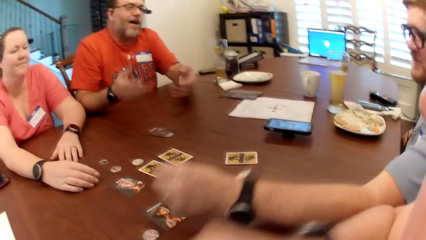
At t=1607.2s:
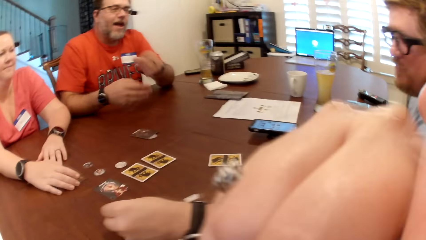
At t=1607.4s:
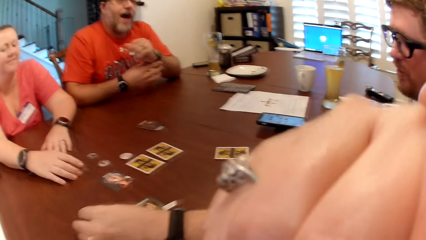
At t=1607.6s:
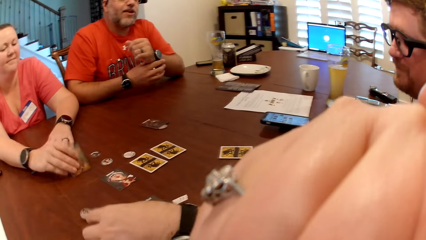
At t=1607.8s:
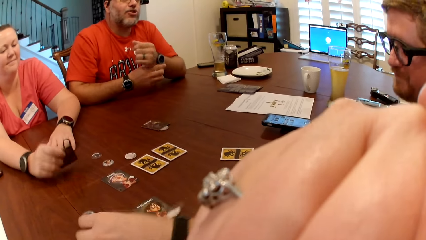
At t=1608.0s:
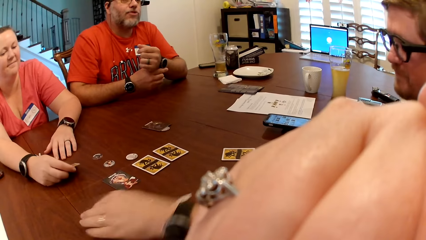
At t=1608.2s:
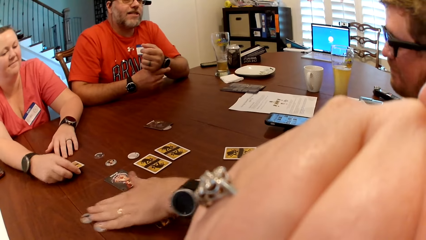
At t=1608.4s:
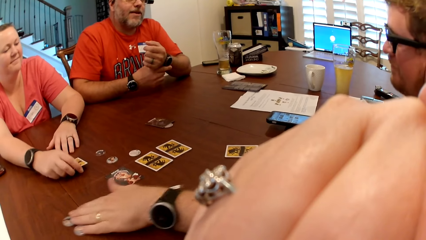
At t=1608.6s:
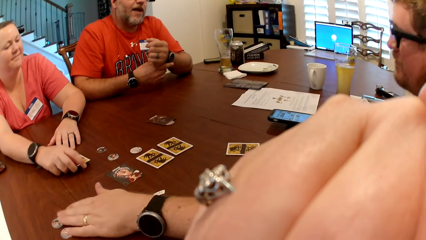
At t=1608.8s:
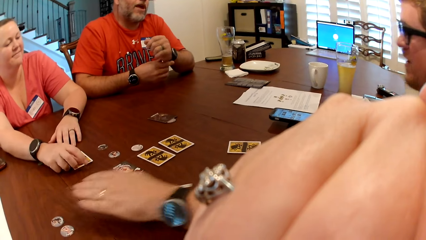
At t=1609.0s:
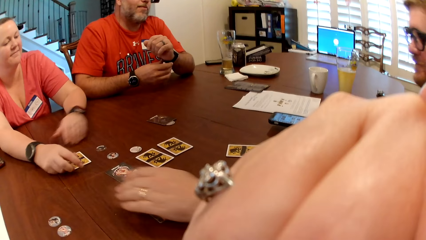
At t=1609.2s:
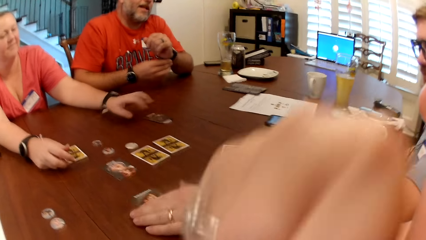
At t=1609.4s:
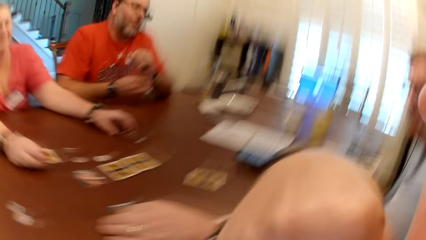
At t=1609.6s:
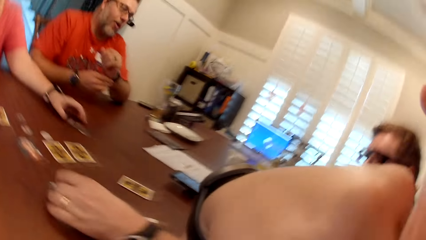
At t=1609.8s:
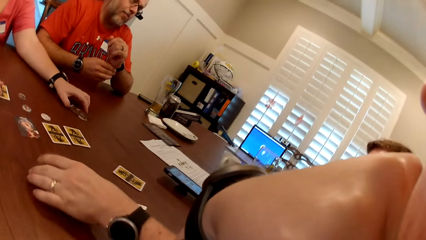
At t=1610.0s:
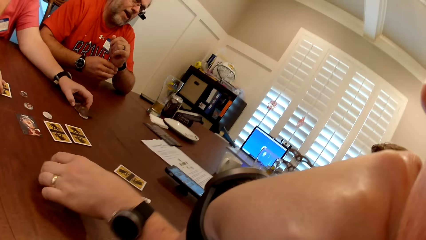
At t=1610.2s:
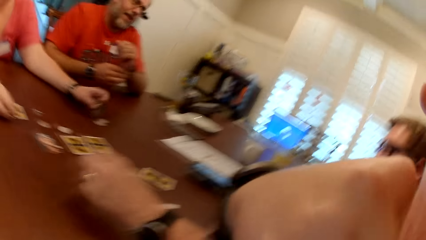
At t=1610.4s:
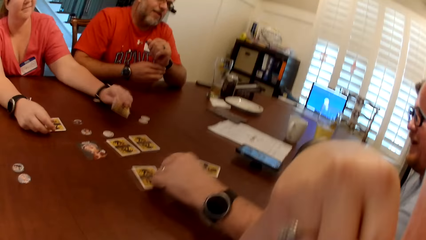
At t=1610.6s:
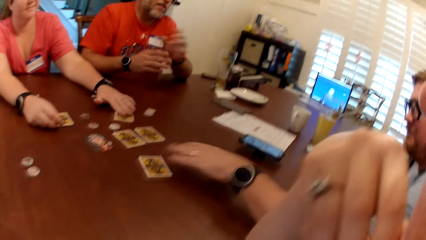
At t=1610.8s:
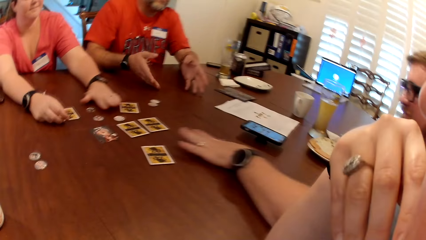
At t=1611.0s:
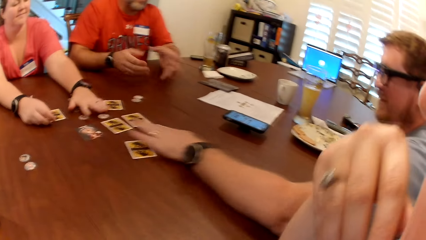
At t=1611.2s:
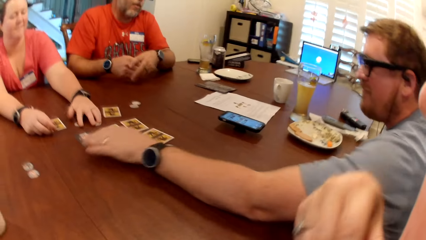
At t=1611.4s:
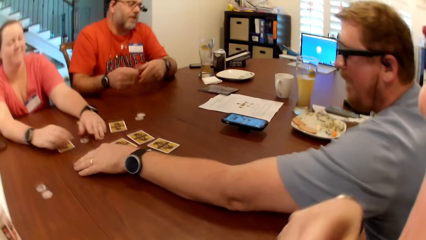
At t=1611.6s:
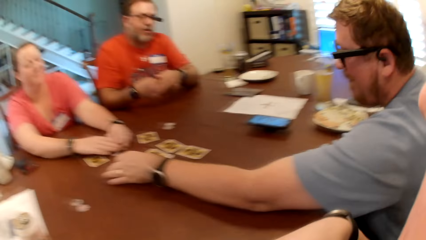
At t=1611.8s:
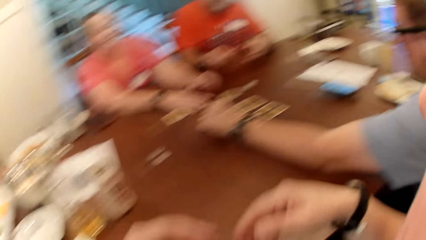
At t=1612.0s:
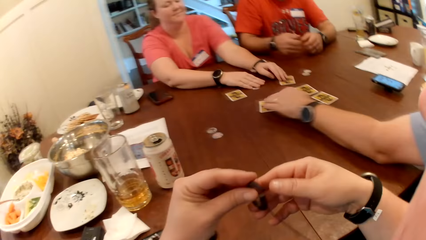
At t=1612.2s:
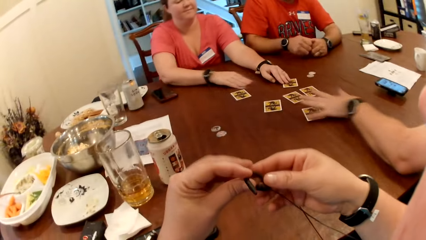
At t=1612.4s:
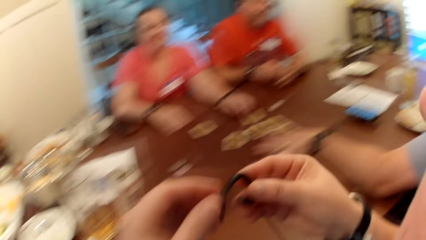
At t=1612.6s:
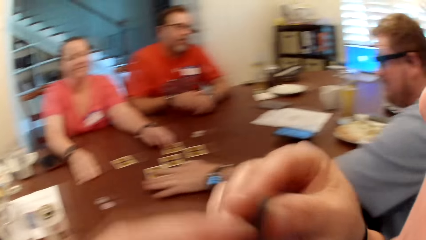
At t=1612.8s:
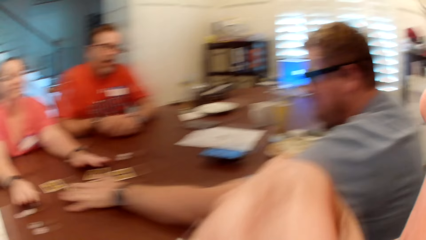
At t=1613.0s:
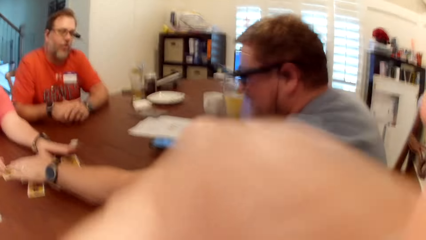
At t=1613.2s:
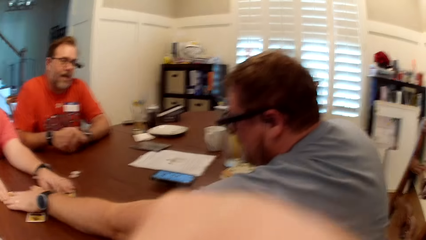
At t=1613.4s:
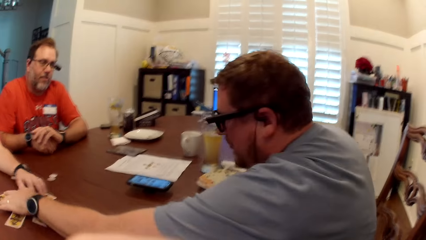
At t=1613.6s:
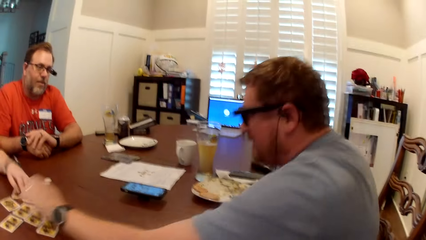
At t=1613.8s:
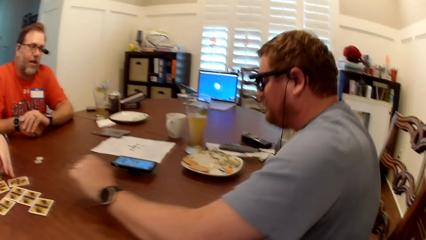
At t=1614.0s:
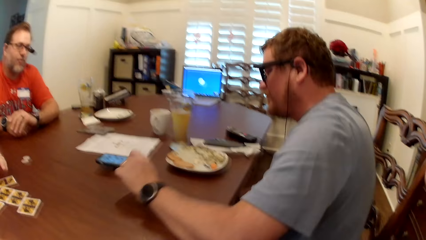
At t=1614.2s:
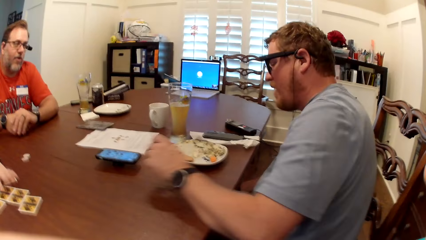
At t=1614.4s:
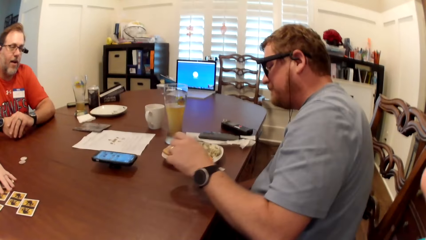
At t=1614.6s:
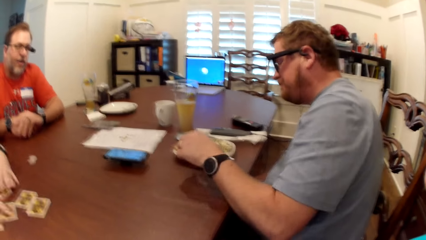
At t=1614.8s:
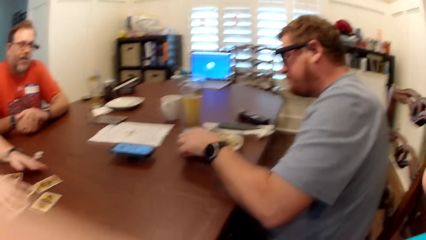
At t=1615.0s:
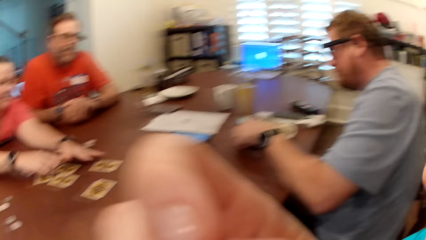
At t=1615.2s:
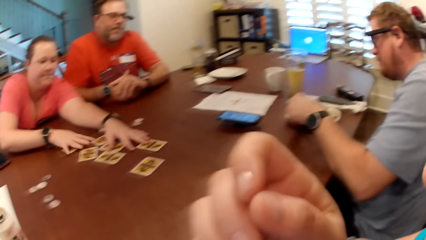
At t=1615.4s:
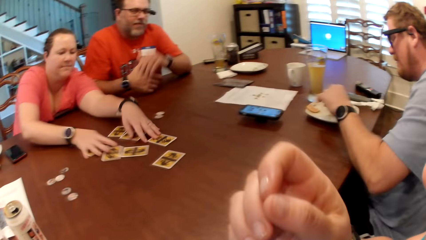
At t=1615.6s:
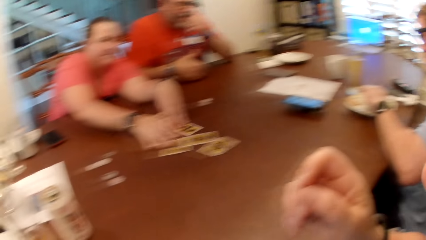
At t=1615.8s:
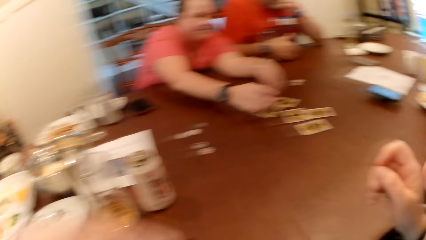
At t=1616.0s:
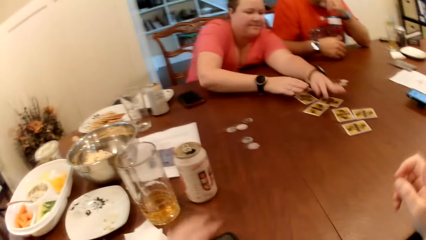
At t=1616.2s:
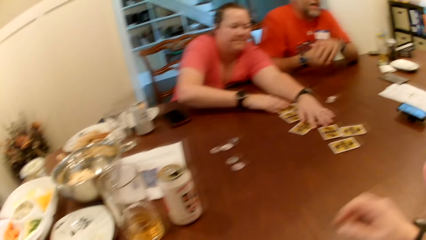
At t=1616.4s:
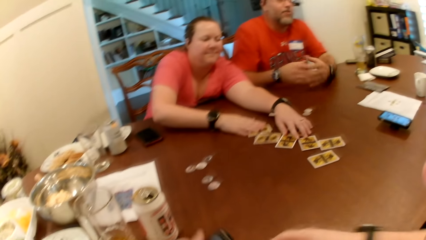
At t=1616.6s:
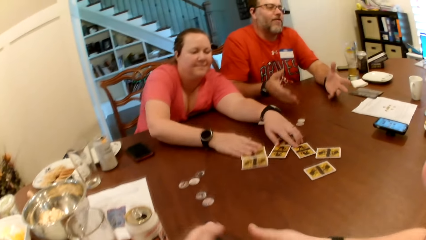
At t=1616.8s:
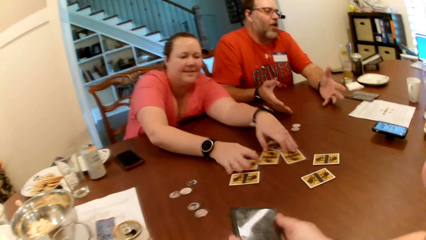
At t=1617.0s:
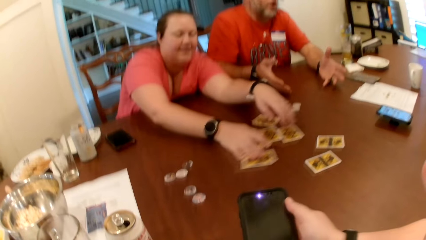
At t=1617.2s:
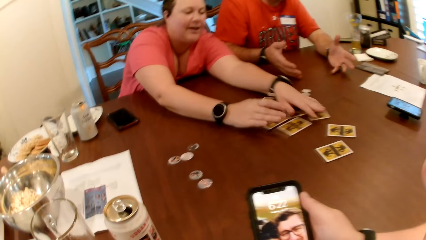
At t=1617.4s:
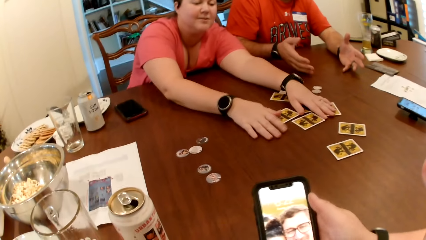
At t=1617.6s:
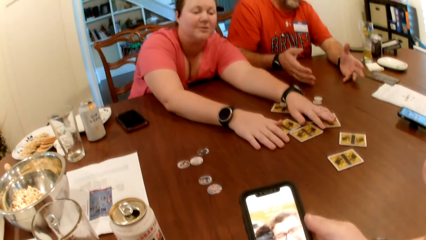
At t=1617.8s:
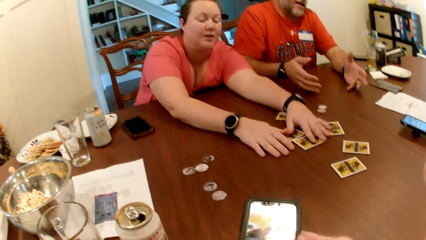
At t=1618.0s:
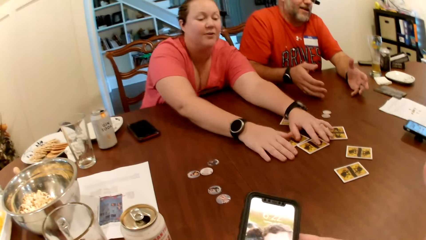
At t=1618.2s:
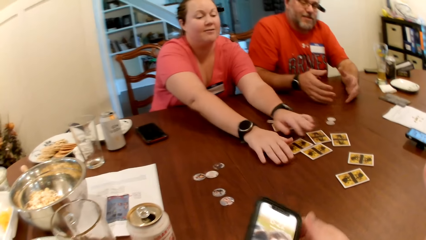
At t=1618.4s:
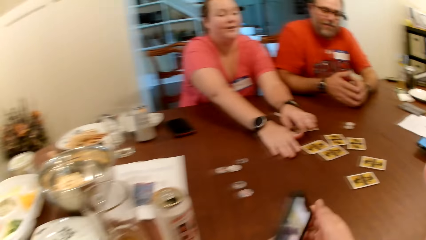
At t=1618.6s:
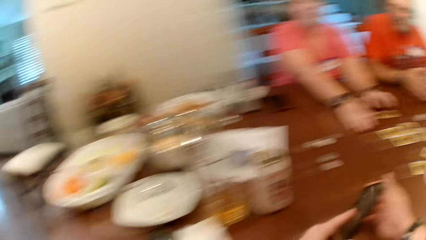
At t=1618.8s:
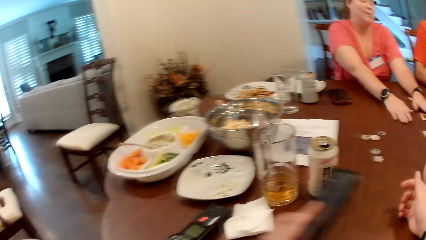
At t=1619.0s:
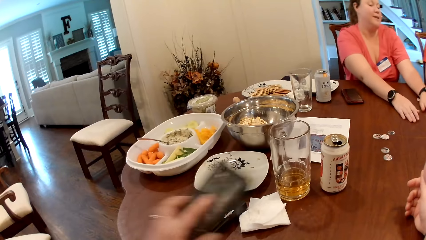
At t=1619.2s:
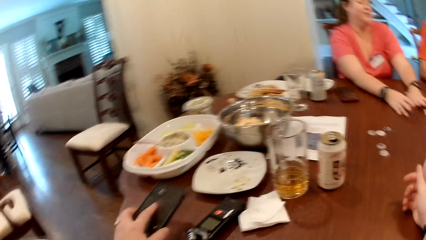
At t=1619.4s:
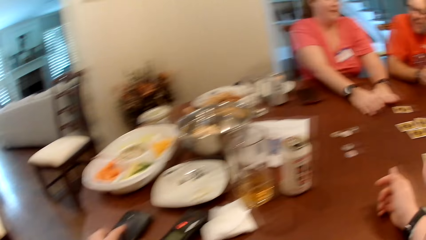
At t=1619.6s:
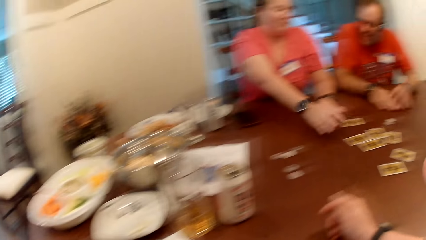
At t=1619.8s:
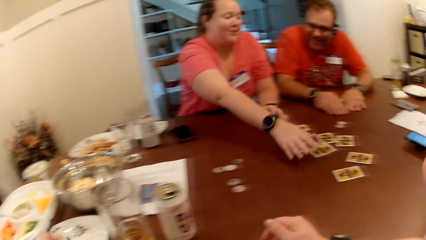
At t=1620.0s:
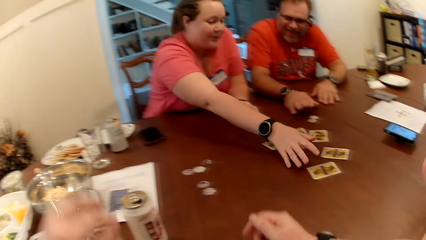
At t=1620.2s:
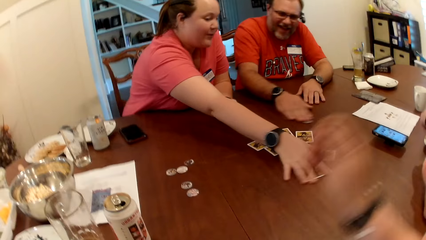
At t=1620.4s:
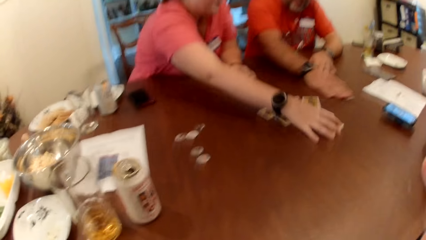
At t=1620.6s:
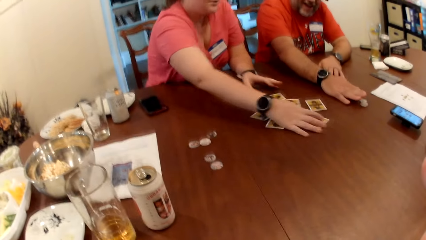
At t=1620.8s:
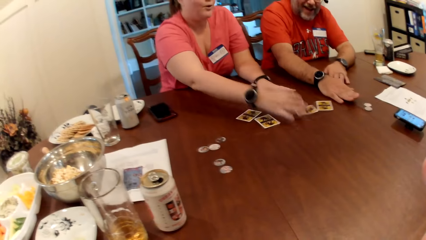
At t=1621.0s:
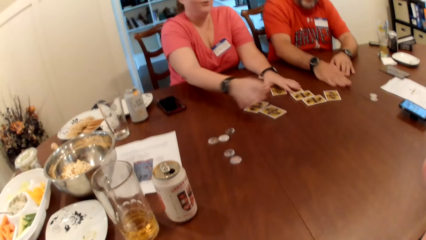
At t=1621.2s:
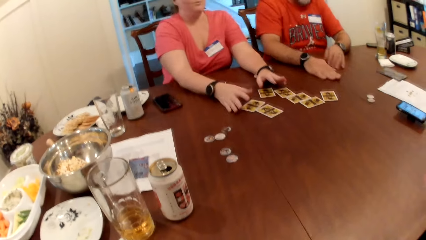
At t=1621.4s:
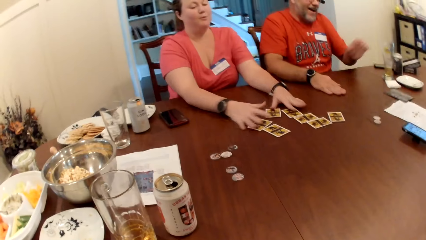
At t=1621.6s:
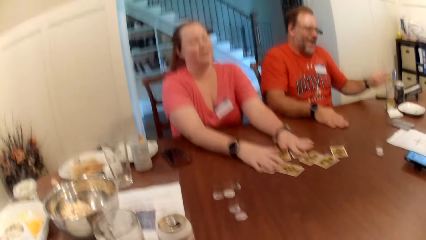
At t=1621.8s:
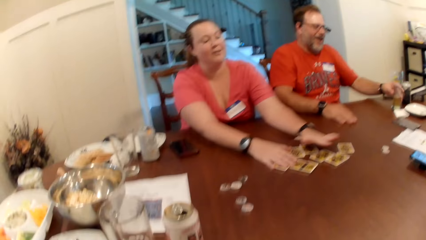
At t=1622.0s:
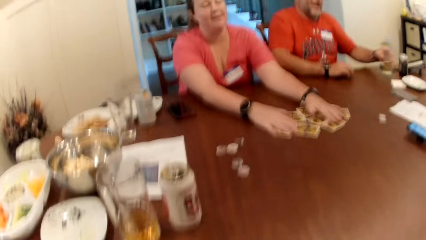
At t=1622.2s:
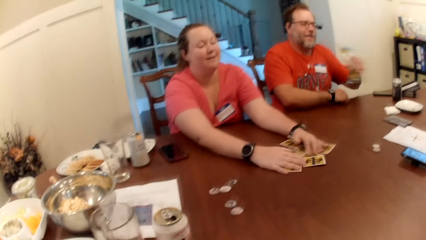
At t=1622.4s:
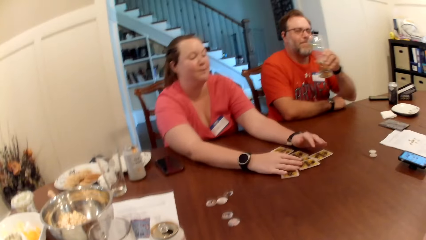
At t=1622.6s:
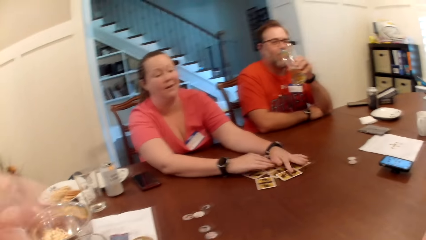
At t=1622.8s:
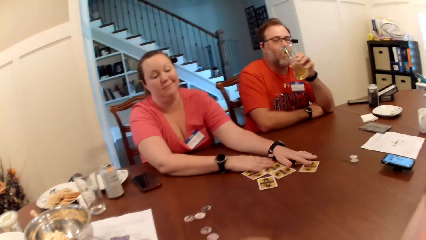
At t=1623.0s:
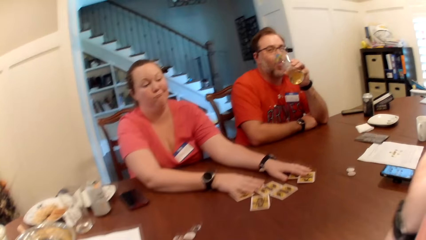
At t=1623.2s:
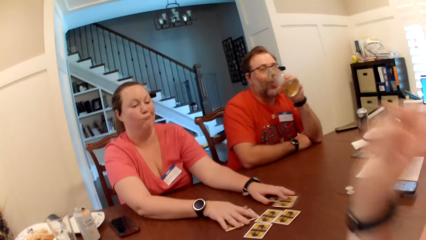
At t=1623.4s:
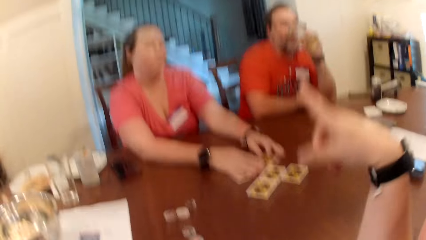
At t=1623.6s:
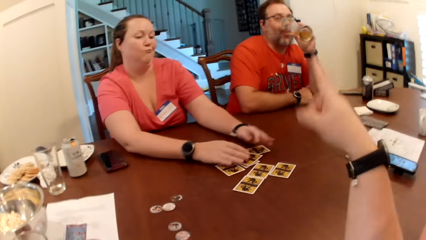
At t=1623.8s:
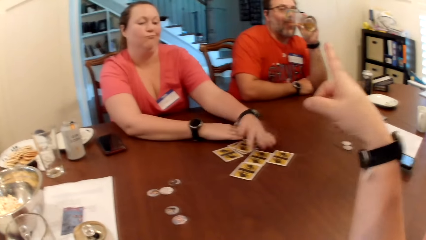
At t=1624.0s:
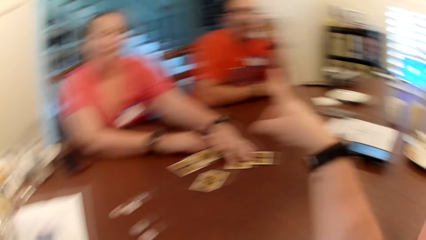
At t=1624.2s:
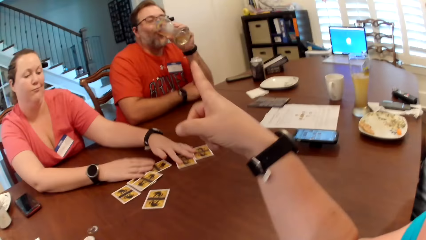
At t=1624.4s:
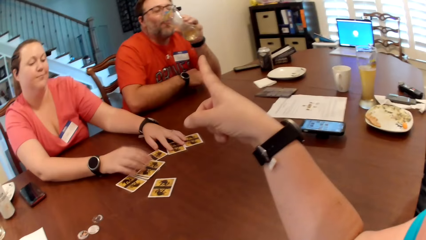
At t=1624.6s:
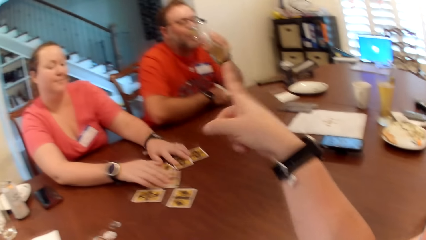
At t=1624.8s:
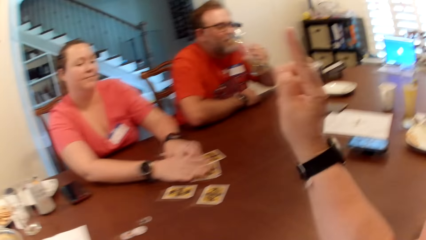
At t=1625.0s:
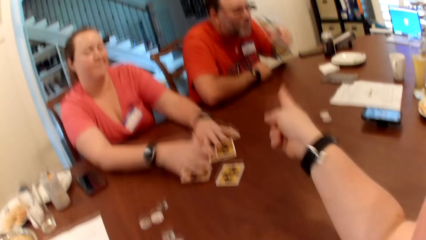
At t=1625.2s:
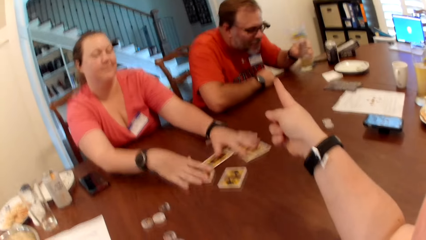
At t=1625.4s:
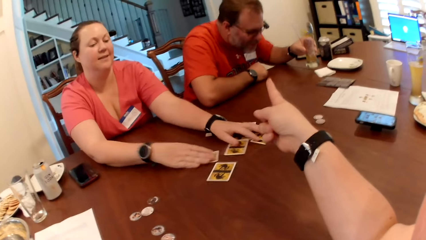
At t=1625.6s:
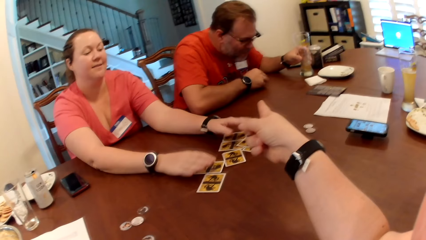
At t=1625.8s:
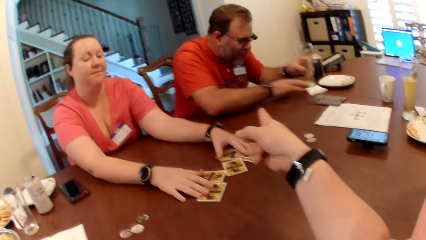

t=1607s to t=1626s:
A man moves his hand. Another man drops the token on the table with his left hand. The woman flips the card on the table with her right hand. She flips the card on the table with her left hand. The other man flips the card on the table with his left hand. The camera wearer adjusts her earpiece with both hands. The woman moves the cards on the table with both her hands. The other man moves the cards on the table. The camera wearer picks up the phone on the table with her right hand. The woman reshuffles the cards. The camera wearer looks at her phone and drops the phone on the table with her right hand. The first man moves the token on the table with his right hand. The woman moves the cards. The first man picks up the drink on the table with his left hand. He drinks from the cup in his left hand. The woman reshuffles the cards.
